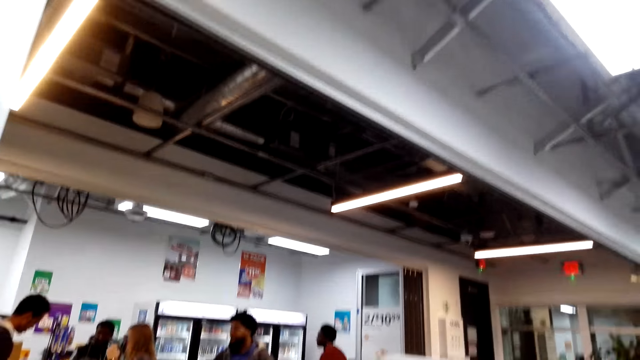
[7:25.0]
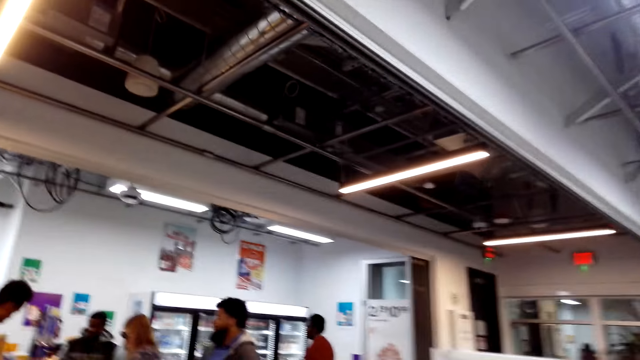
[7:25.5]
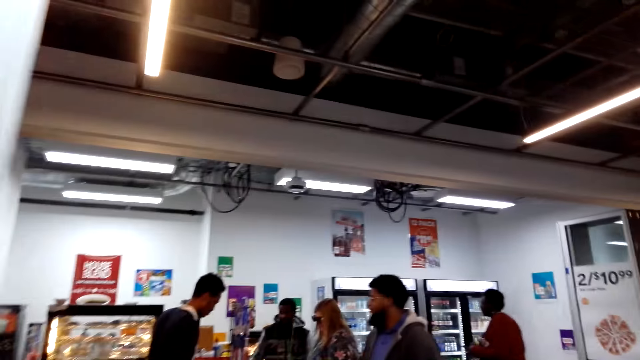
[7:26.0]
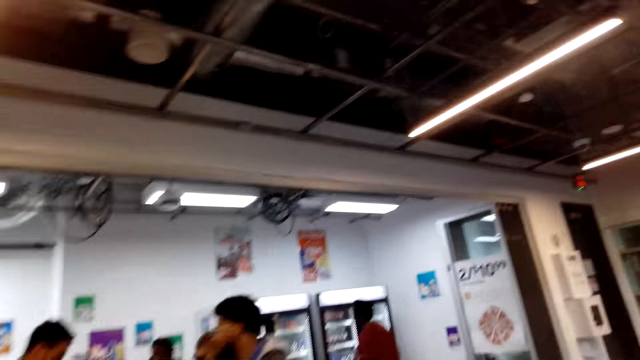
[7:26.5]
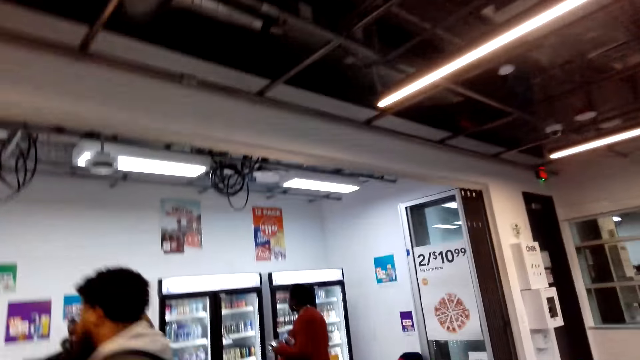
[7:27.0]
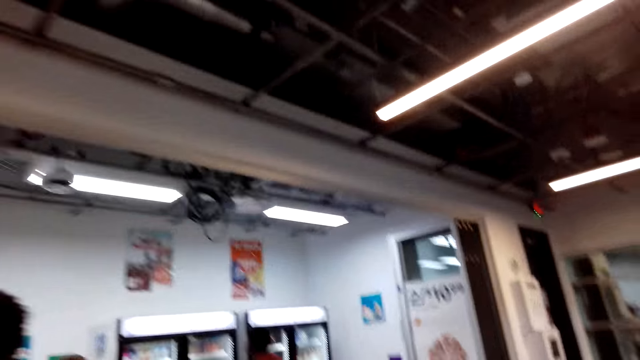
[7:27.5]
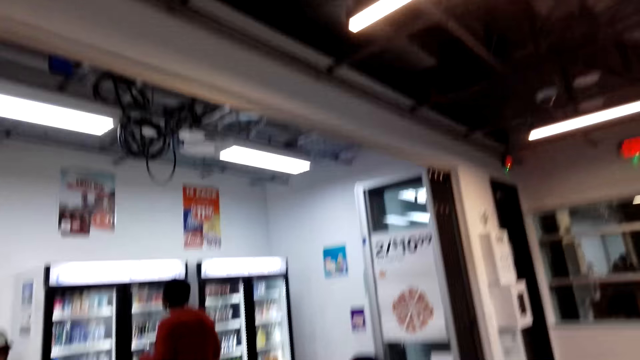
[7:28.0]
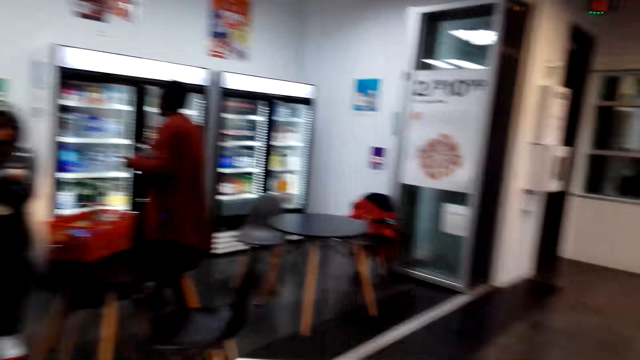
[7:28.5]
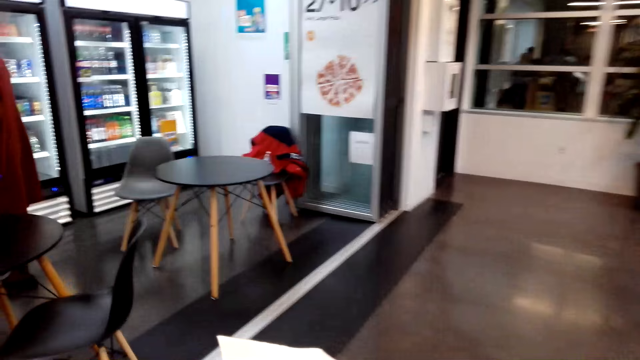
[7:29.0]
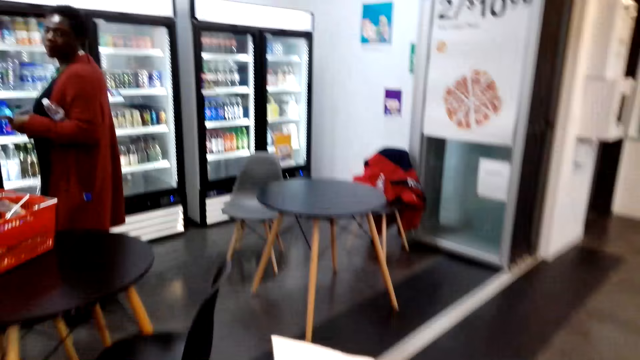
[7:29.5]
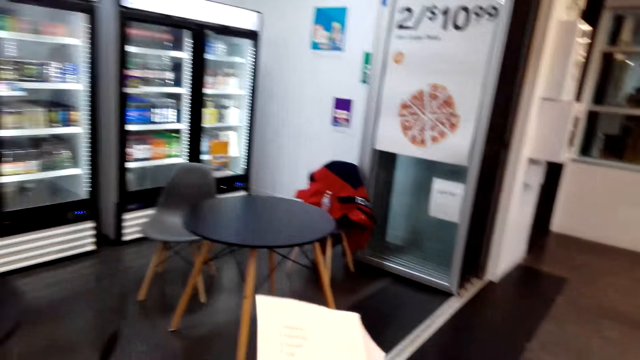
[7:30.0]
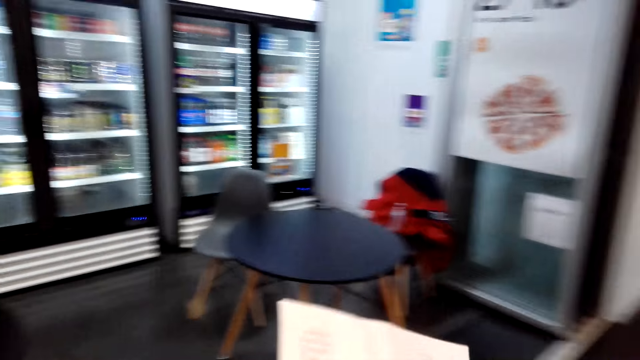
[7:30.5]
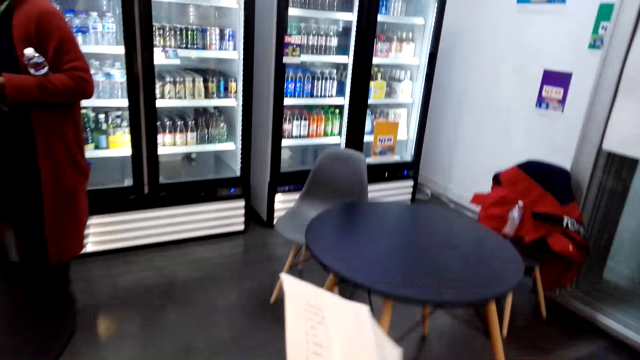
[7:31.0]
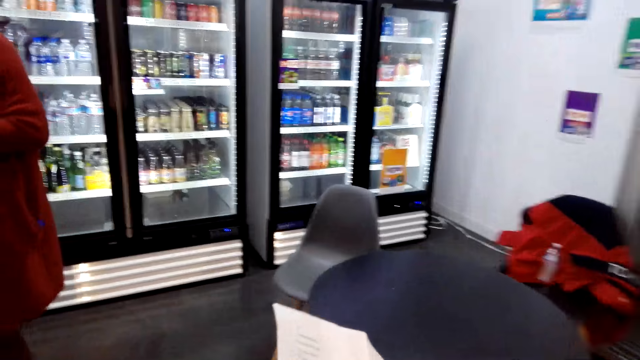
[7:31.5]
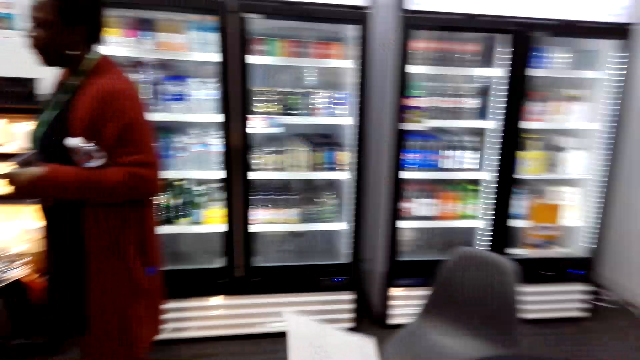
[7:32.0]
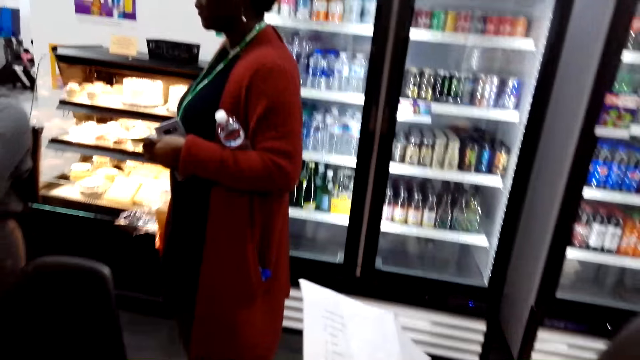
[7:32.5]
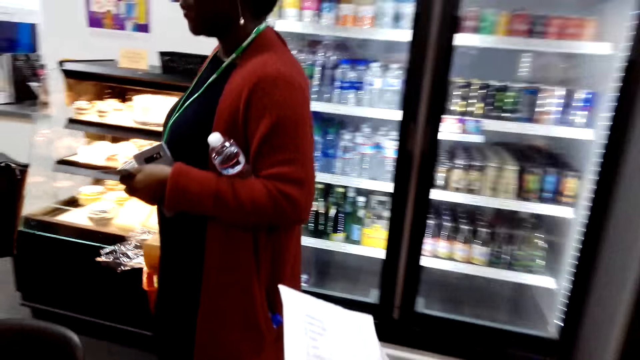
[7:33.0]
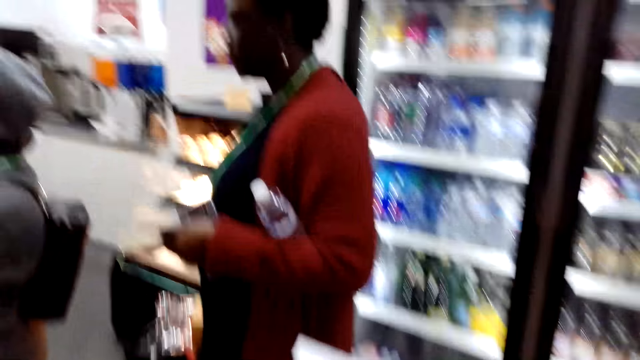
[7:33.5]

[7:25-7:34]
The camera wearer walks around the shop. They walk towards a refrigerator.

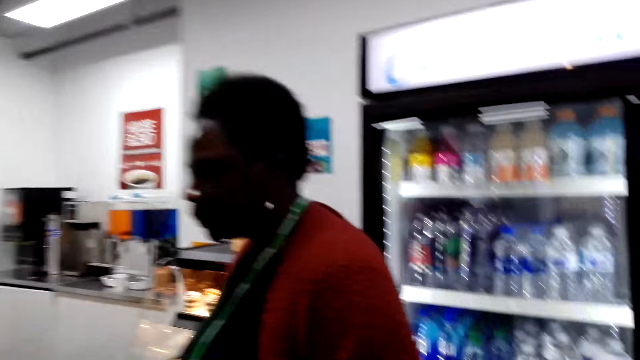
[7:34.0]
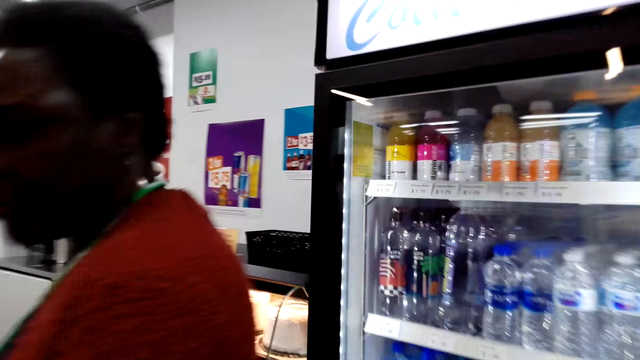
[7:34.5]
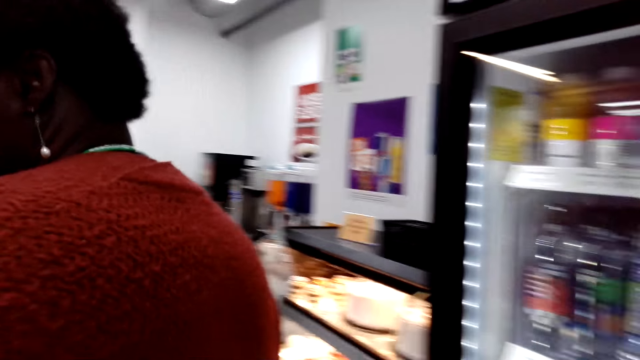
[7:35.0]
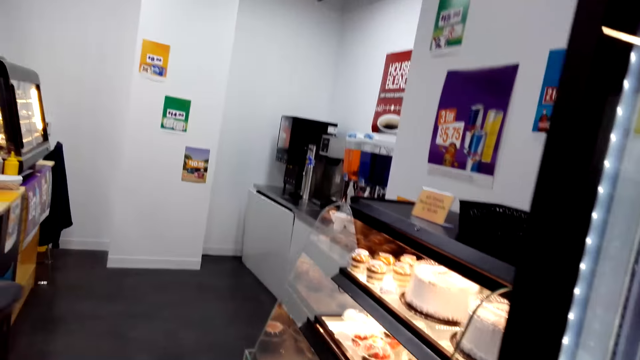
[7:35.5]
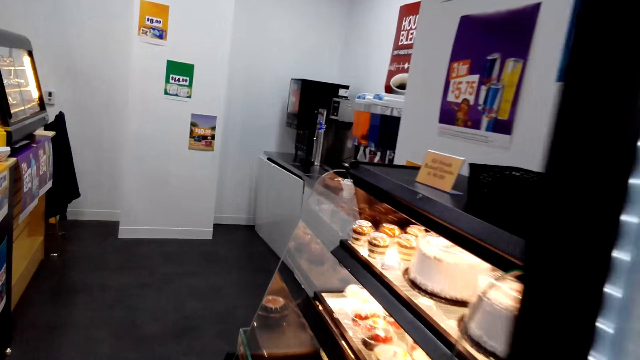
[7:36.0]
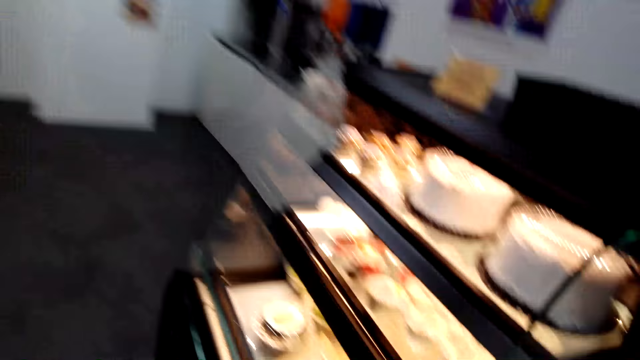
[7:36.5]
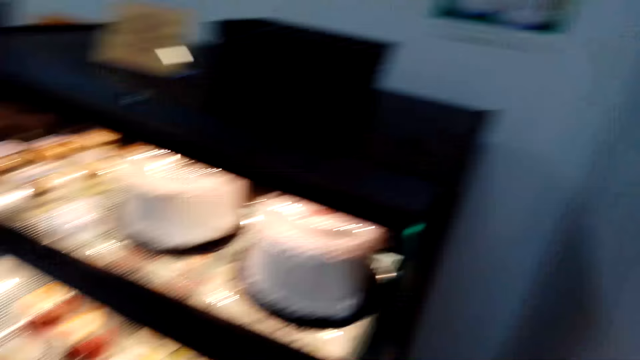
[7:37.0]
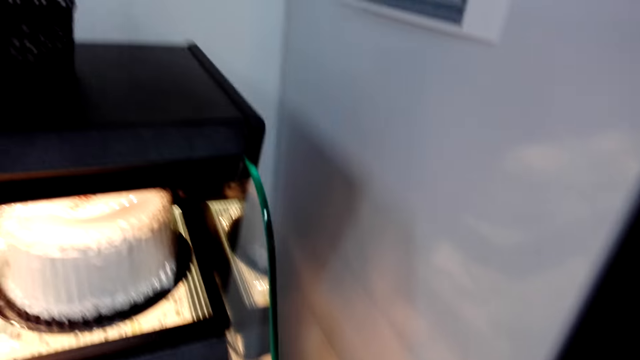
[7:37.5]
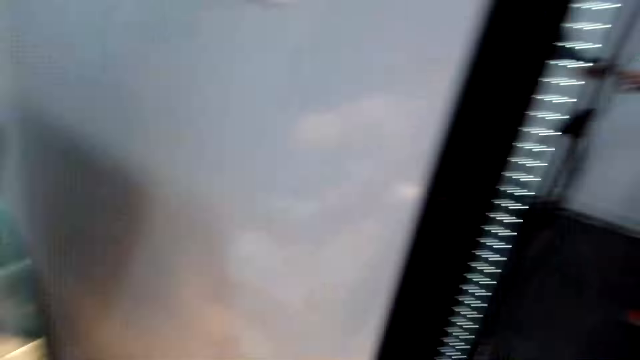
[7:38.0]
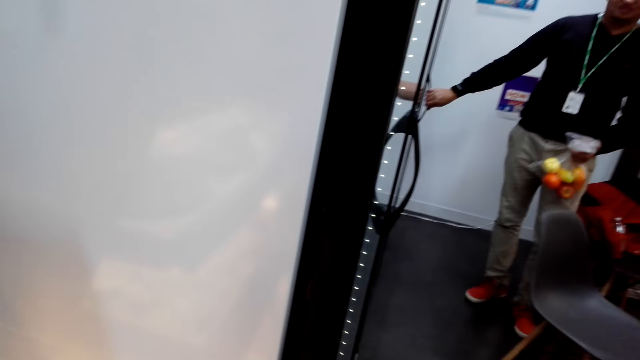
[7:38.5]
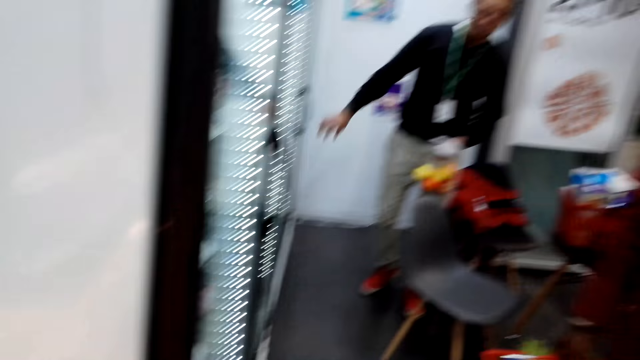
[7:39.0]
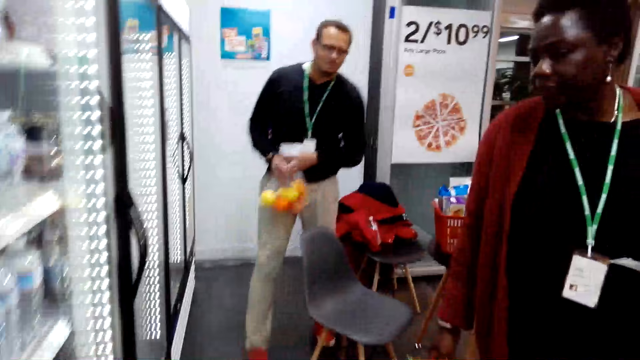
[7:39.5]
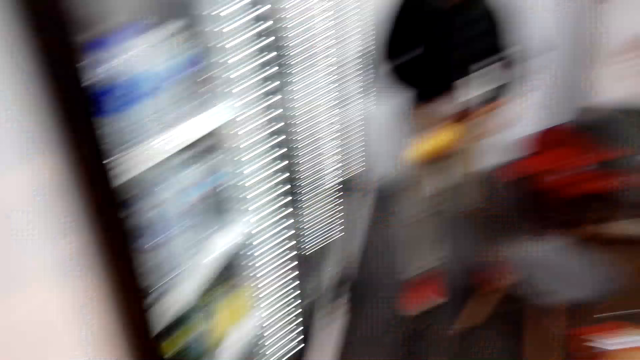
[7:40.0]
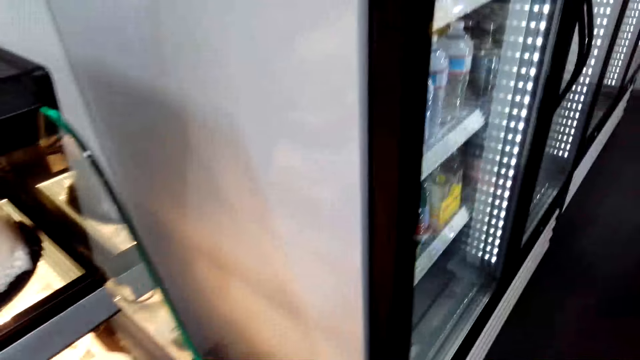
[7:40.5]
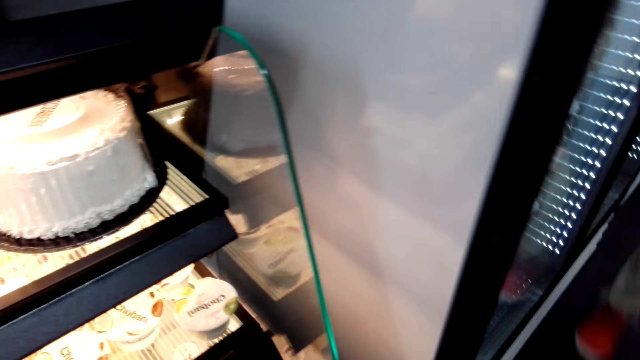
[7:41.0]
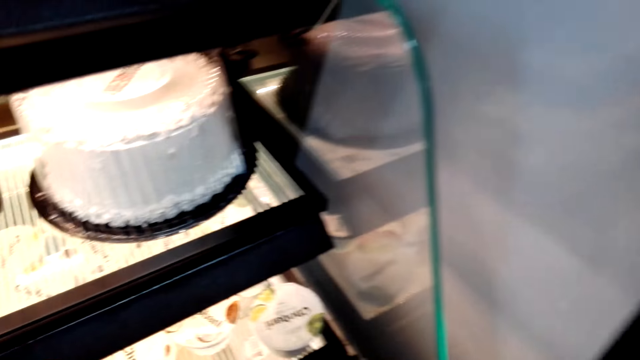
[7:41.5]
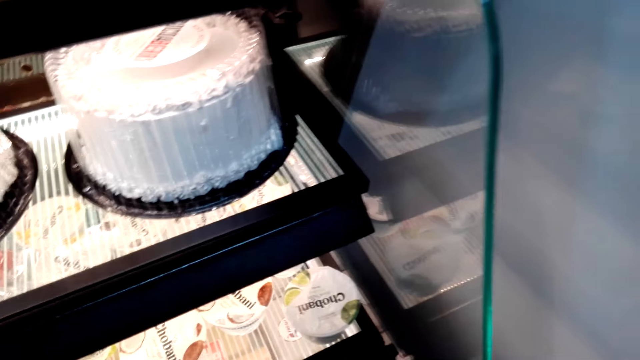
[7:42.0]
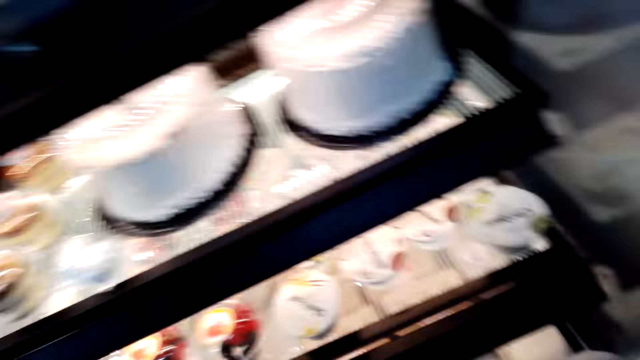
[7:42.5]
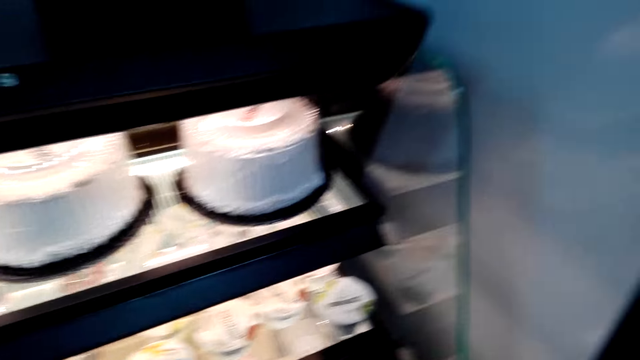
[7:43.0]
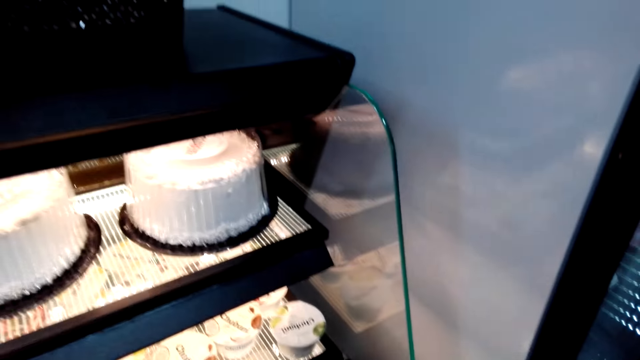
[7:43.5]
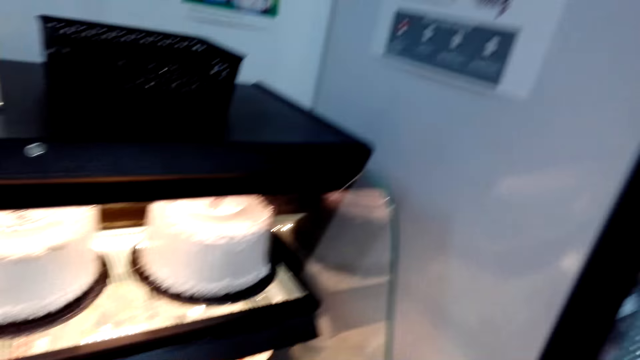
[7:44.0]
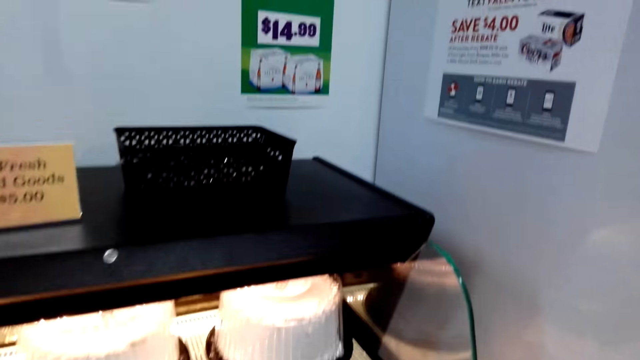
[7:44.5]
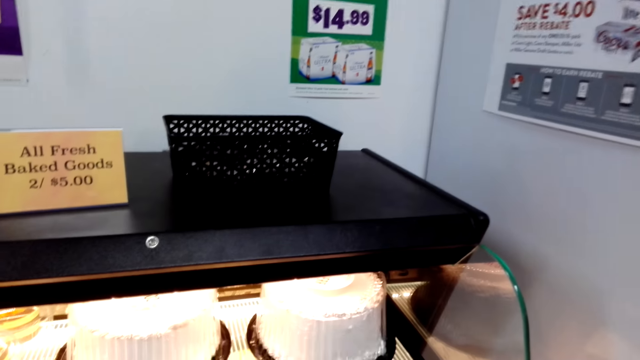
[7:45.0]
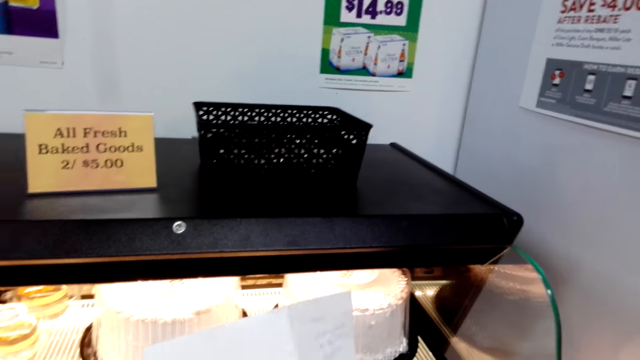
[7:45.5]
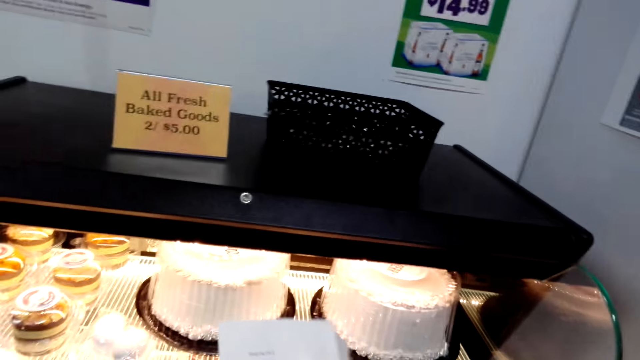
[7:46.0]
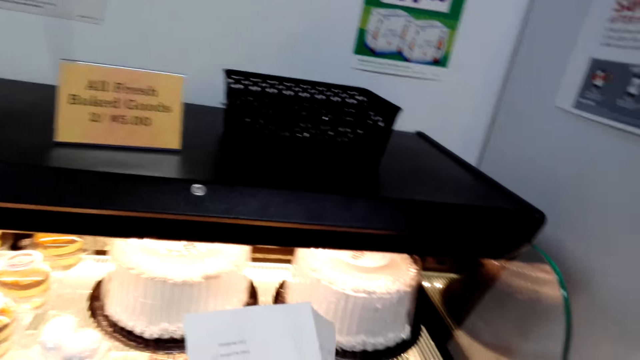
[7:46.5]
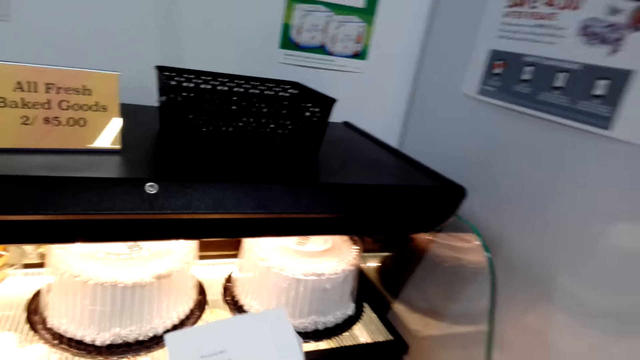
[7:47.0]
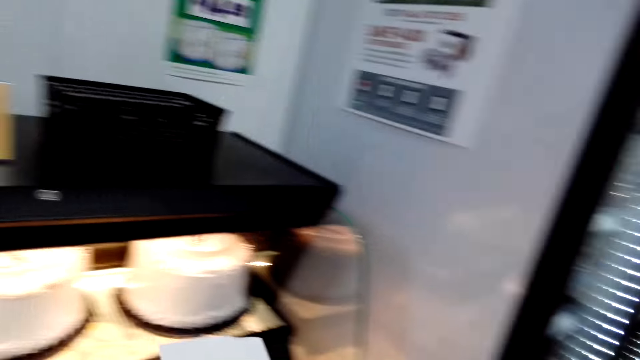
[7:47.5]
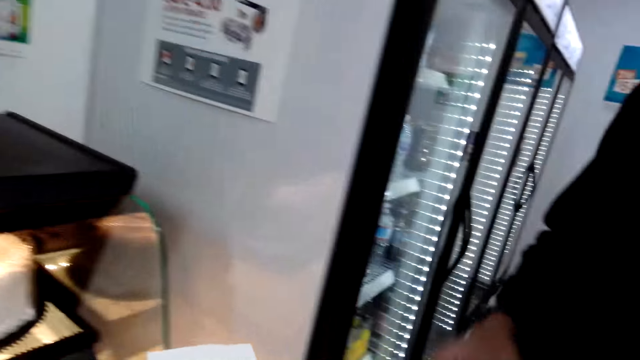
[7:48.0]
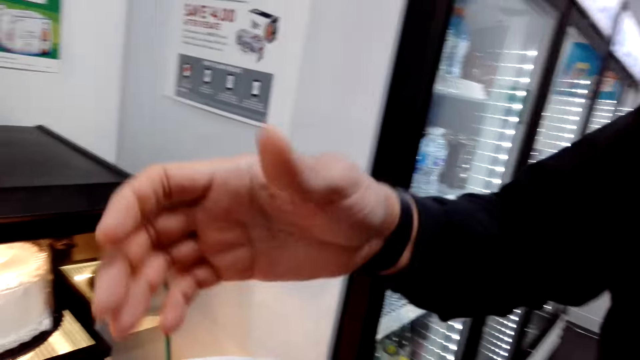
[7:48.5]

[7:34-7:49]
The camera wearer converses with a woman. They check at the display and look around the shop. A man holds the fridge door. The camera wearer holds the refrigerator. They hold fruits. The man holds mangoes. The camera wearer looks around the shop. They check at the display. They converse with the man. They check the shopping list. They walk to a baking area. They converse with the man.
